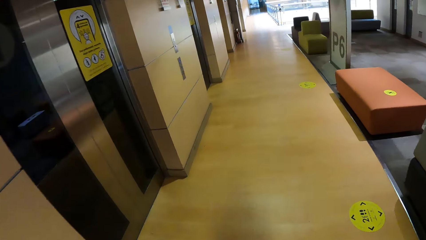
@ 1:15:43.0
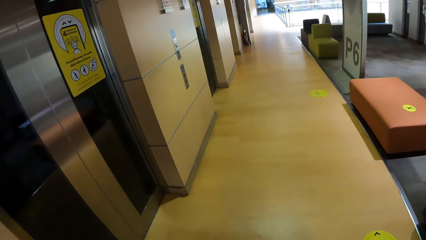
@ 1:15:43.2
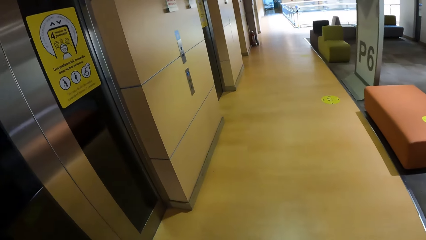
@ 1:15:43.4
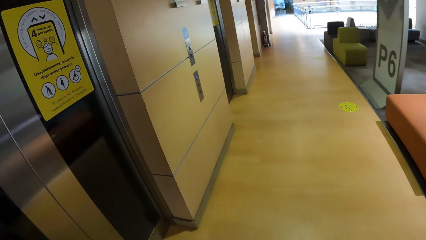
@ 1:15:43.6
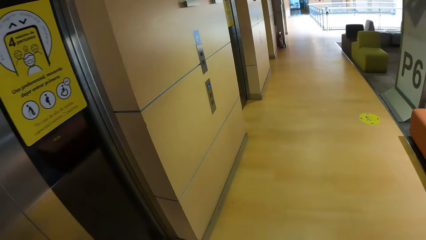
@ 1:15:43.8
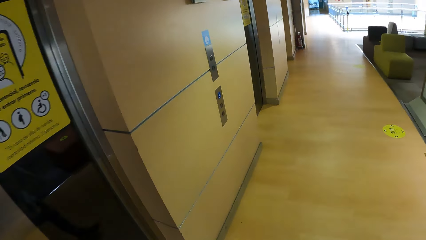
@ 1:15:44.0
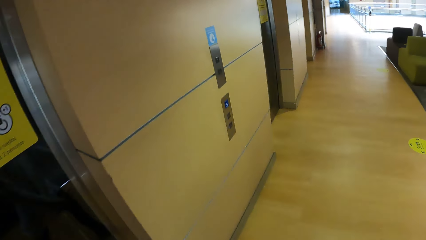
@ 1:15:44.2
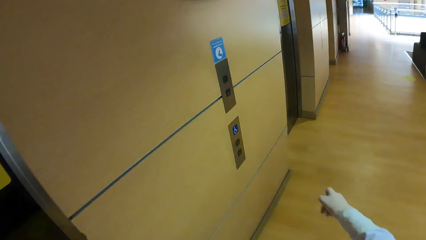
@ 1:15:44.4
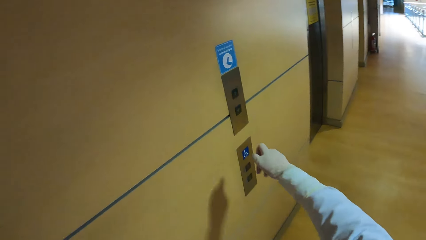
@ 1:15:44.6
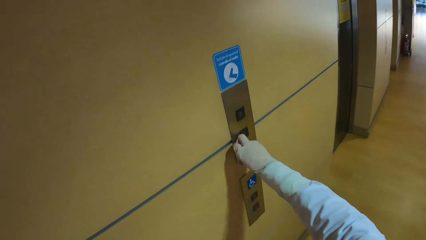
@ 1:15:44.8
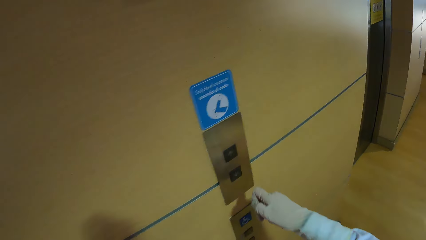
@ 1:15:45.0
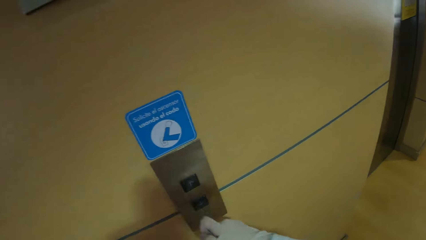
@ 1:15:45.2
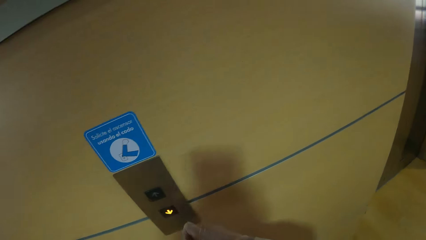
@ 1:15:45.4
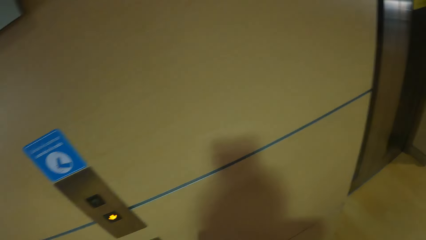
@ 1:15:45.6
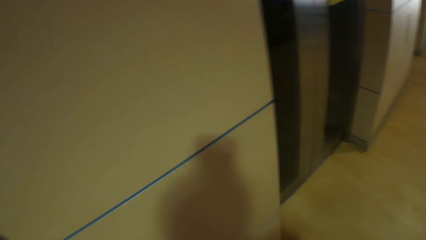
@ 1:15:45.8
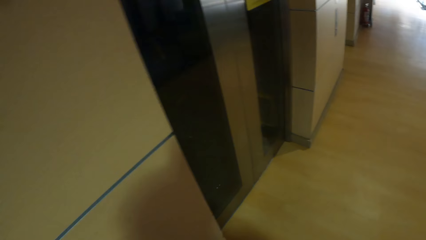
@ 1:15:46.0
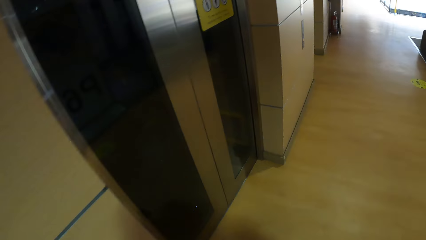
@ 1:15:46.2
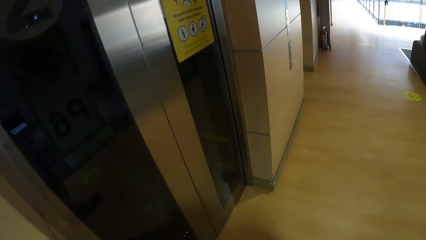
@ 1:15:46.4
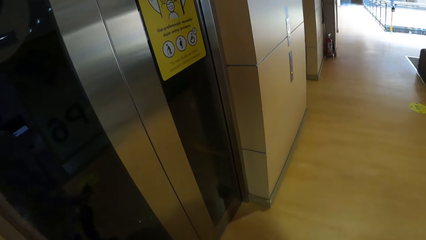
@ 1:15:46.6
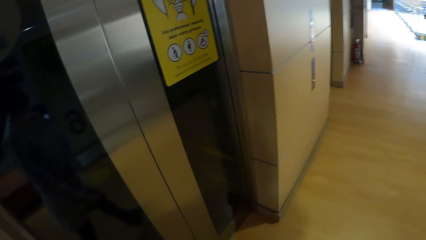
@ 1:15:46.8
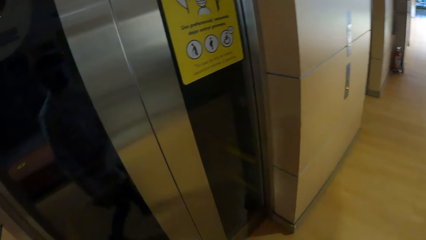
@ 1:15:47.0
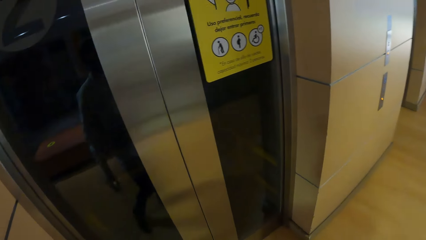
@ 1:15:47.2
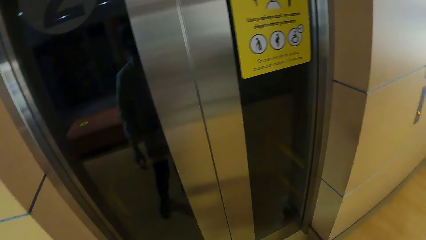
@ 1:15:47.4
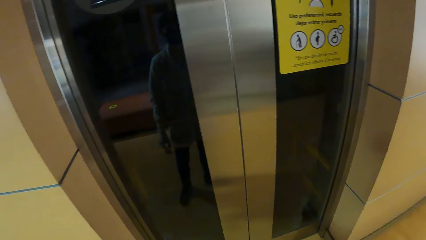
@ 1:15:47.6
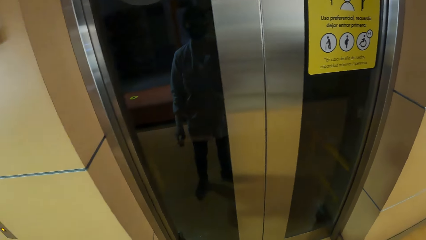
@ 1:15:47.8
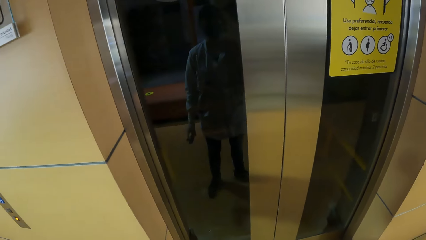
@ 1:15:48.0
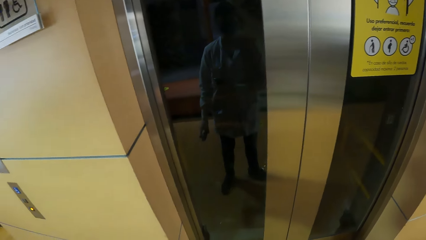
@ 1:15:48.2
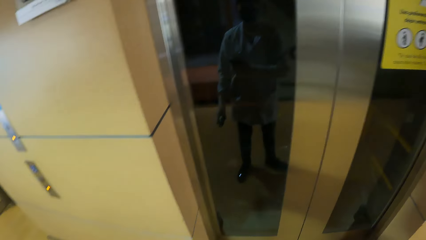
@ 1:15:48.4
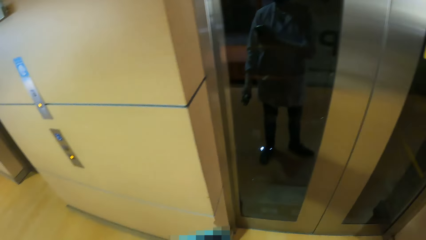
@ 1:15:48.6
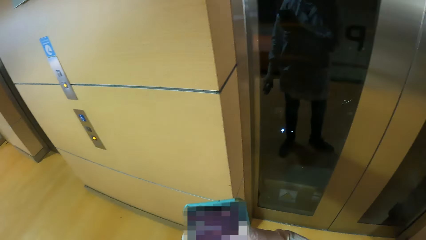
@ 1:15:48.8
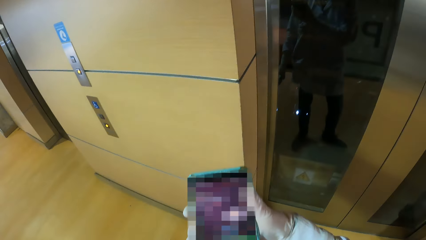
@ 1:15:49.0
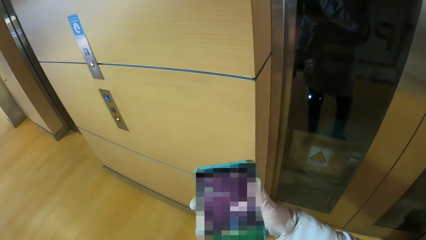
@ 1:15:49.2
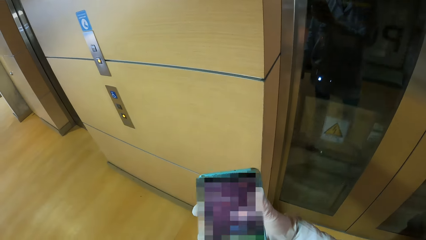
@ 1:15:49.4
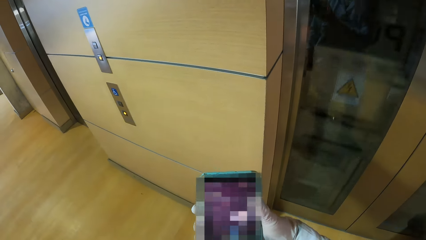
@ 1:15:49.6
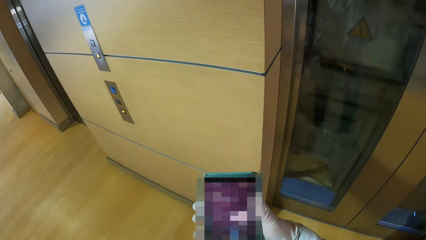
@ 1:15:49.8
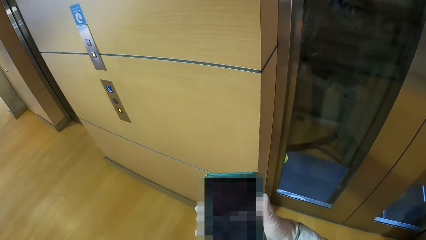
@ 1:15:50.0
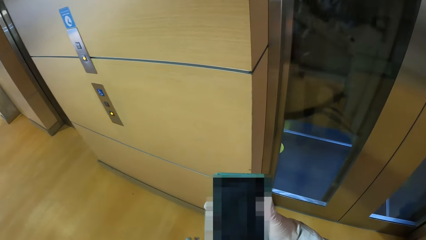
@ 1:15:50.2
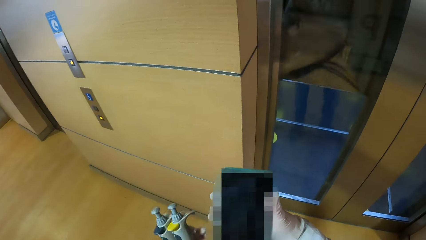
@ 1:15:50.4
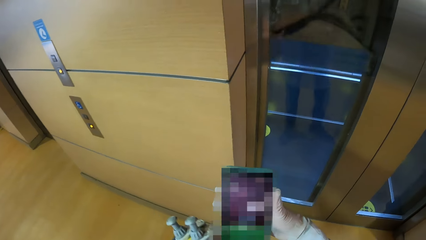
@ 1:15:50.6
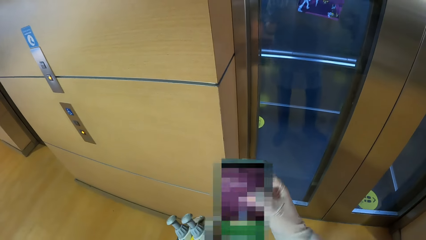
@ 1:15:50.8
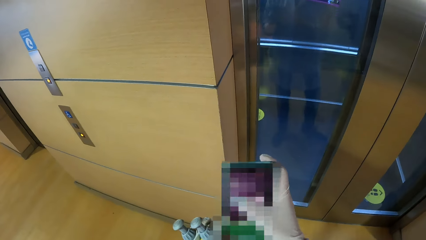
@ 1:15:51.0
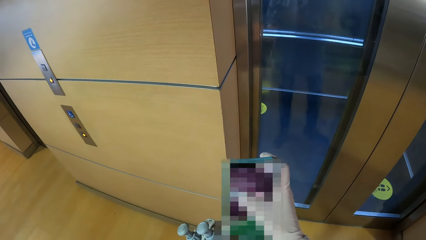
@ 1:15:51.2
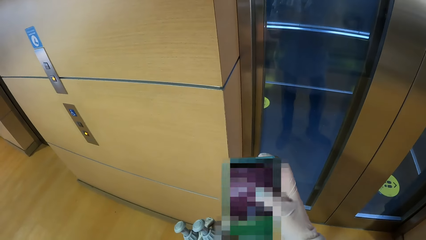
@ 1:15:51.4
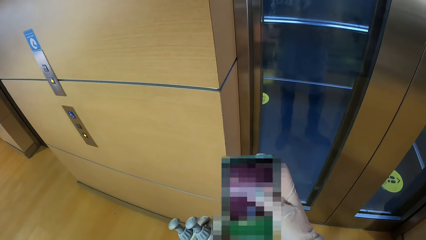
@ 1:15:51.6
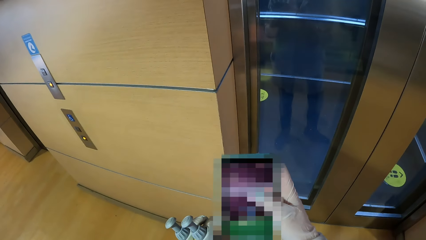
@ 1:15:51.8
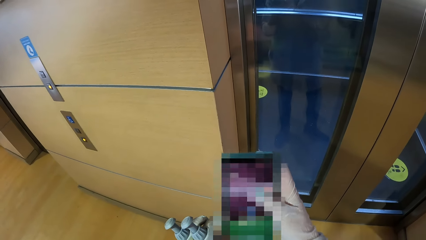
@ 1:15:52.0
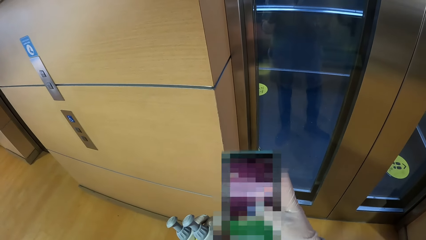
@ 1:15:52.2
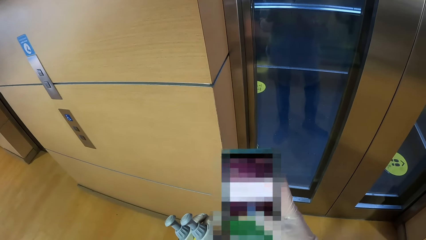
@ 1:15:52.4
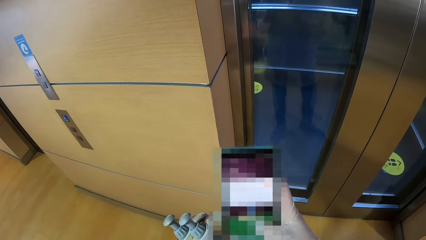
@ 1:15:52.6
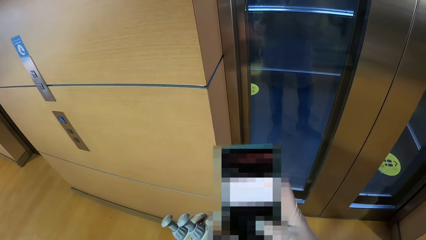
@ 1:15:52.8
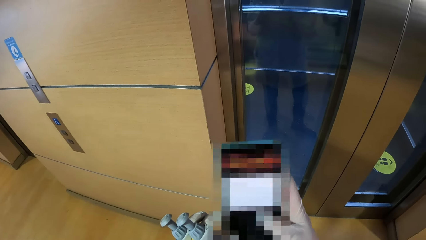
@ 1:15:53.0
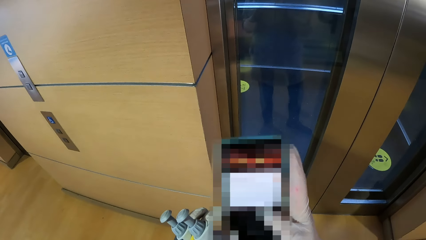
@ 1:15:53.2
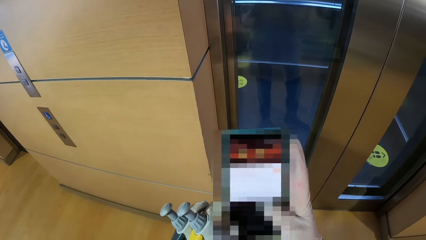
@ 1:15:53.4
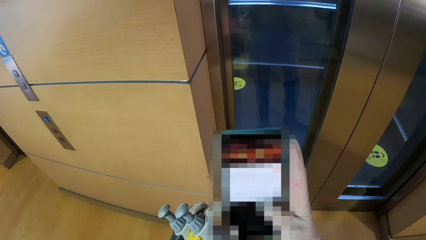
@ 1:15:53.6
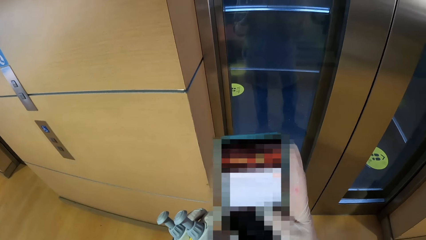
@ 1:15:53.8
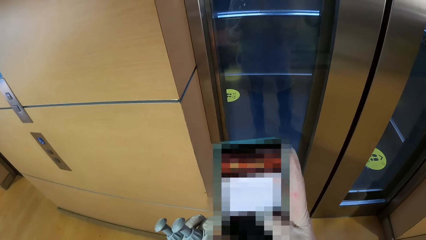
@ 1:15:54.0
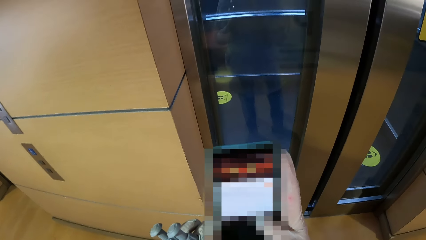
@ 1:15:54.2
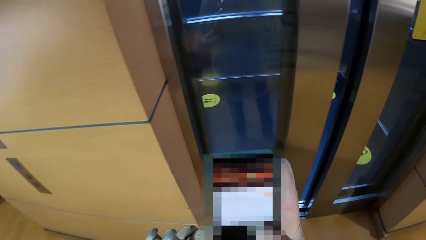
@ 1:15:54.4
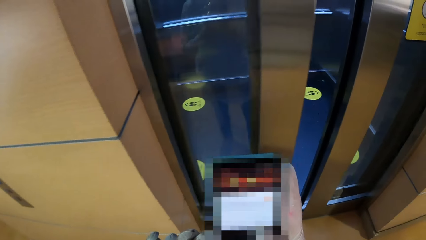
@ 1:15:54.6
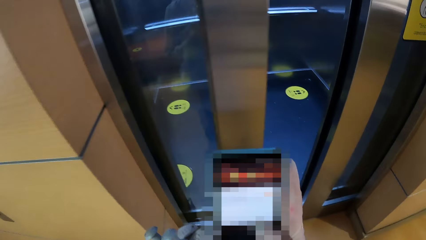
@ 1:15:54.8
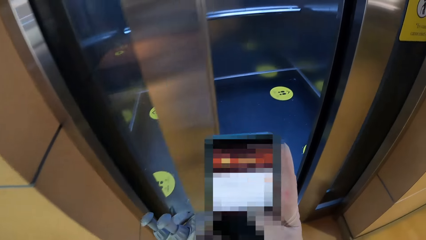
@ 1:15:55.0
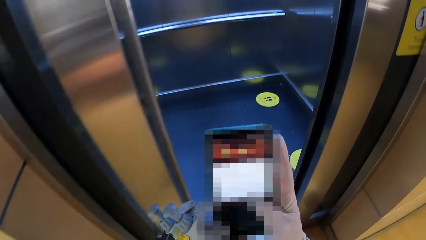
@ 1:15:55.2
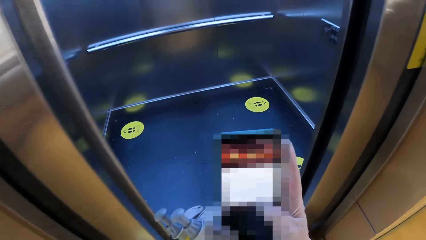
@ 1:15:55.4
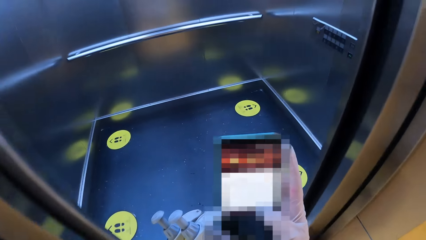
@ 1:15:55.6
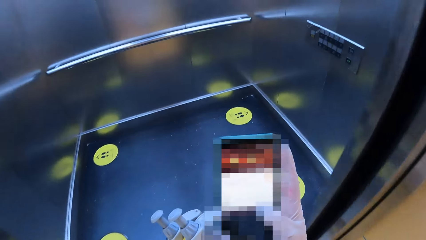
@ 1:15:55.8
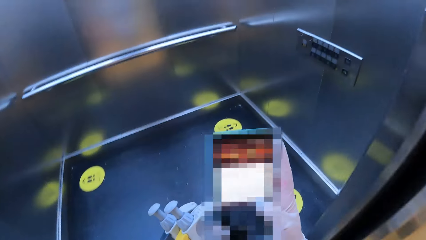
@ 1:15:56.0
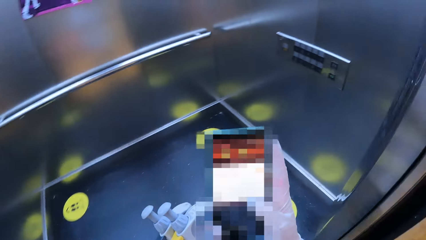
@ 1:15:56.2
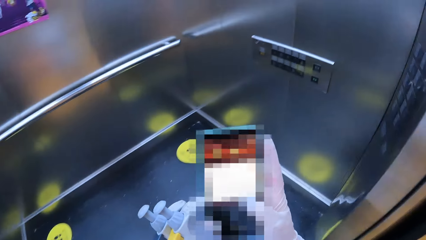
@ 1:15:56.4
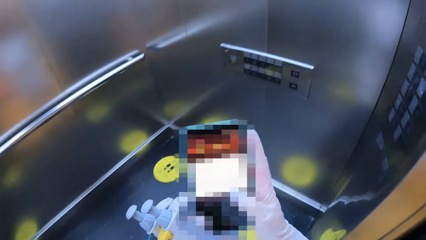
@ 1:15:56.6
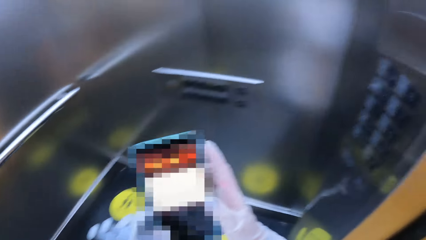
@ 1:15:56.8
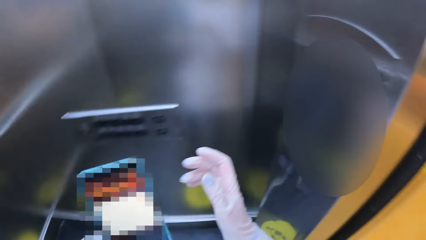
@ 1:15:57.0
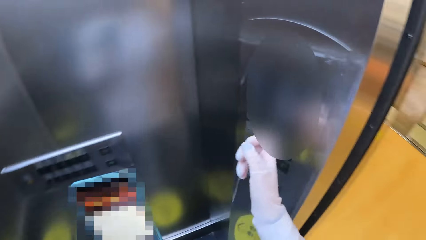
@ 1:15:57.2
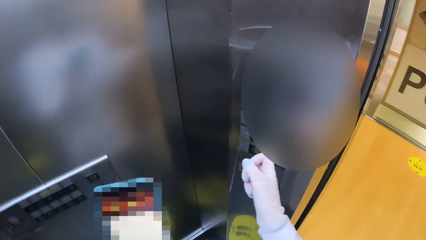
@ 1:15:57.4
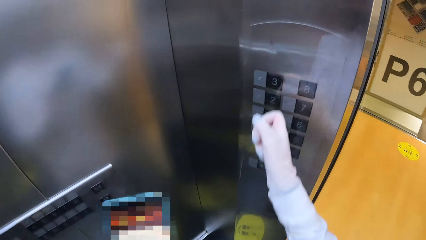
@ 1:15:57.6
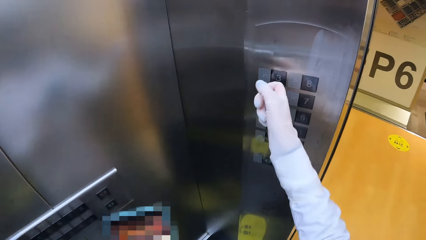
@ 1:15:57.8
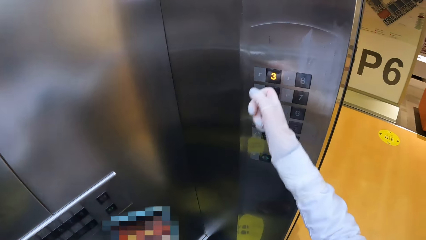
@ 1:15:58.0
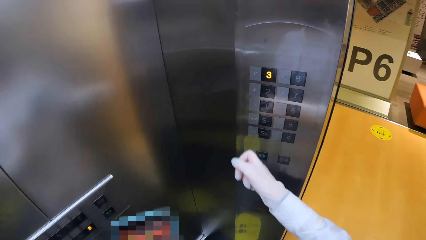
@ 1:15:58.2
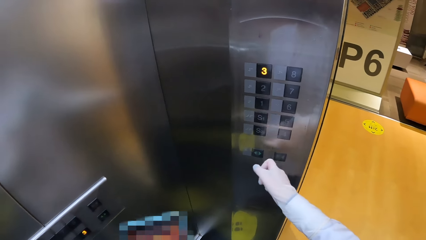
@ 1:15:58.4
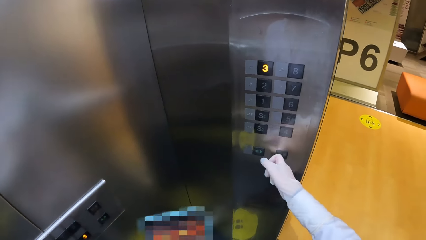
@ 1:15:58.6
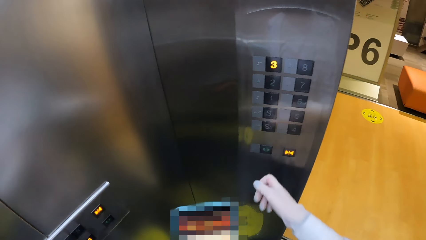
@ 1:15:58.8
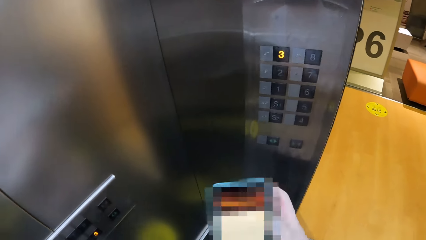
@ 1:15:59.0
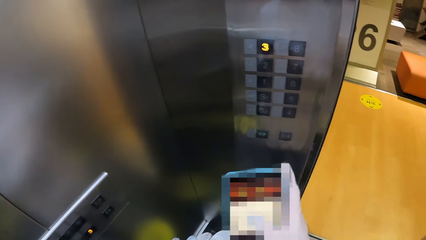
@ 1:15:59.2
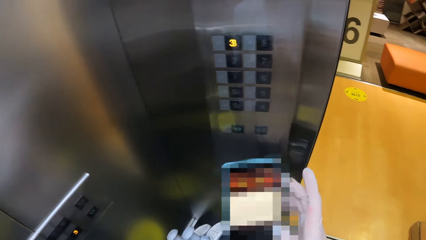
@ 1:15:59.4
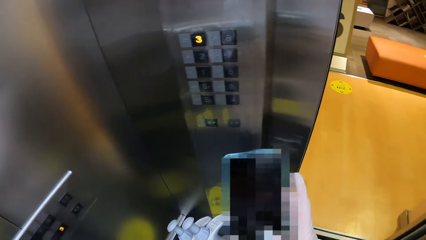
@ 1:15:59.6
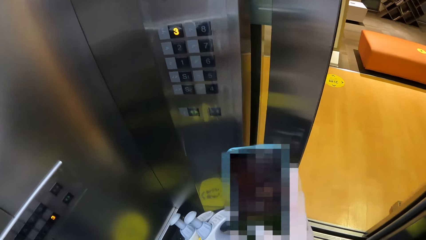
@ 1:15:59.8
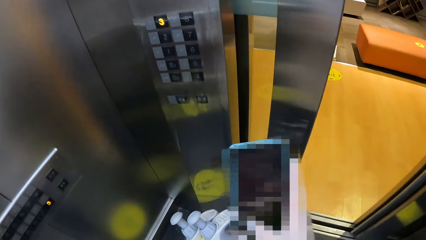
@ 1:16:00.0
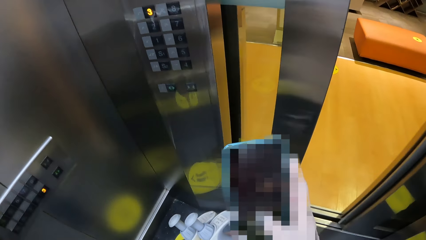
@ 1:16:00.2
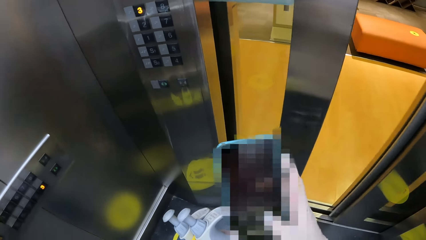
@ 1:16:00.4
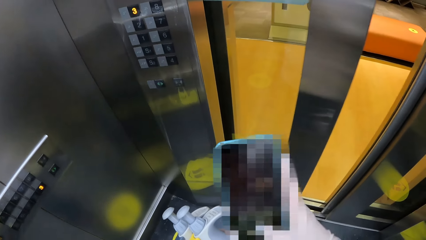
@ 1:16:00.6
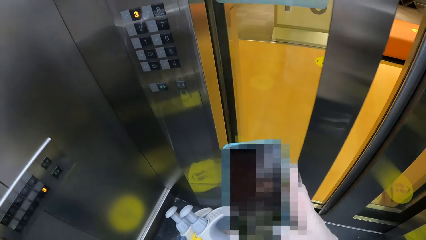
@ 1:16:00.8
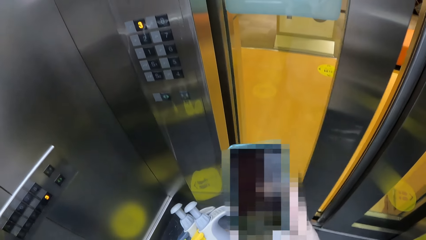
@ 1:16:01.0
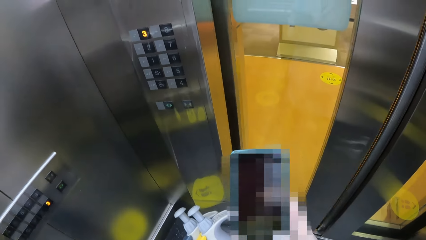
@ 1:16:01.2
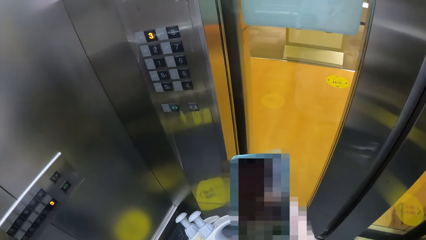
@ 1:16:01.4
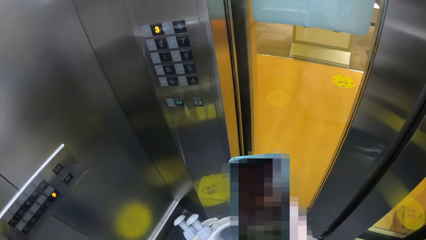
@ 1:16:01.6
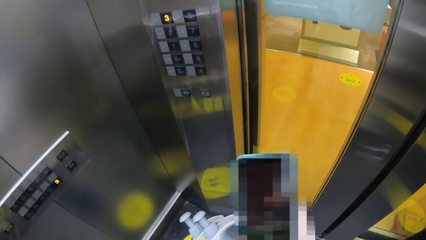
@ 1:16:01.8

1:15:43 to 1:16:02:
The camera wearer presses an elevator switch with her right hand. She walks around the laboratory. She waits for the elevator. She operates the phone with her right hand. She holds the phone with her hands. She walks into the elevator. She removes her right hand from the phone. She operates the elevator switch panel with her right hand. She presses the numbers inside the elevator. She holds the phone with her hands. She operates the phone with her right hand.
